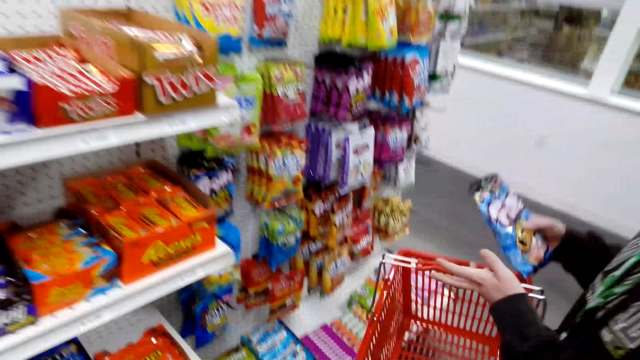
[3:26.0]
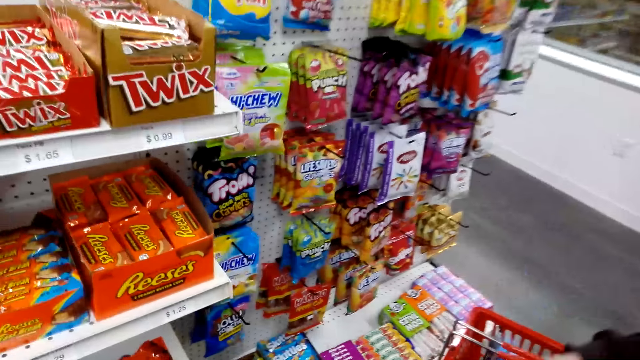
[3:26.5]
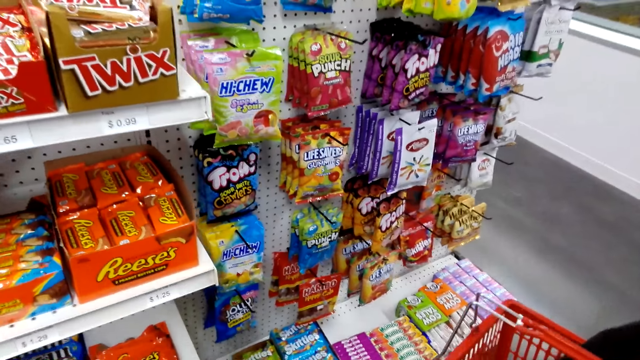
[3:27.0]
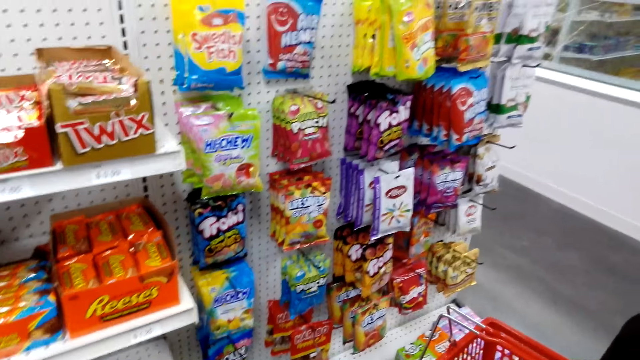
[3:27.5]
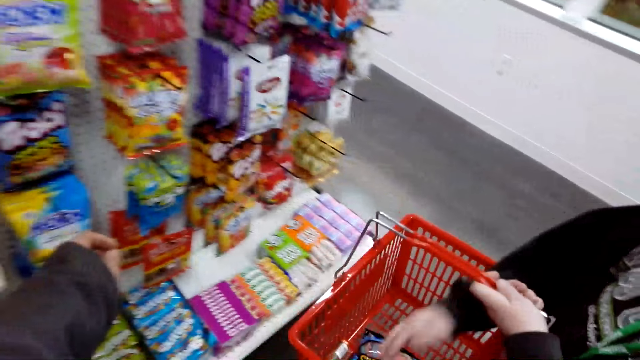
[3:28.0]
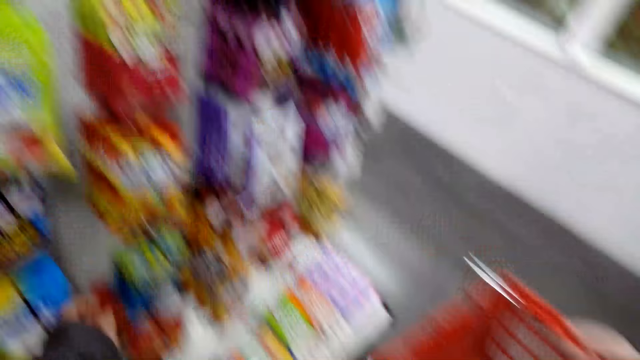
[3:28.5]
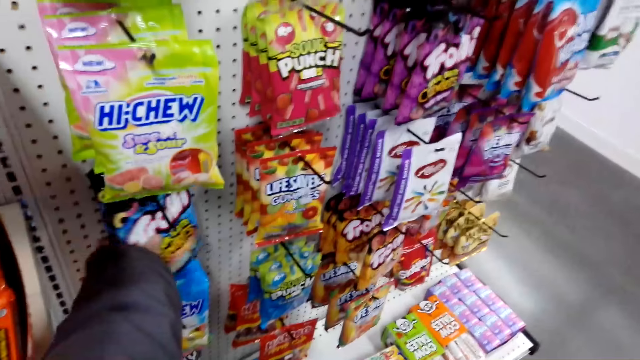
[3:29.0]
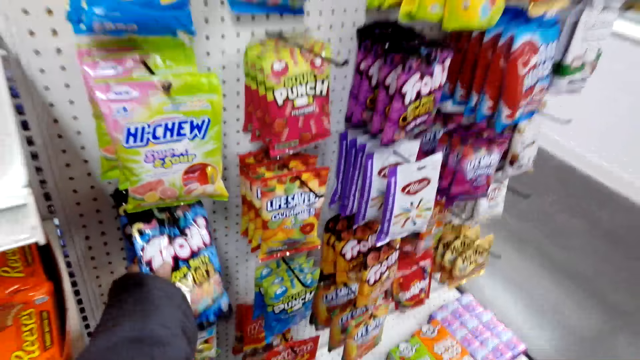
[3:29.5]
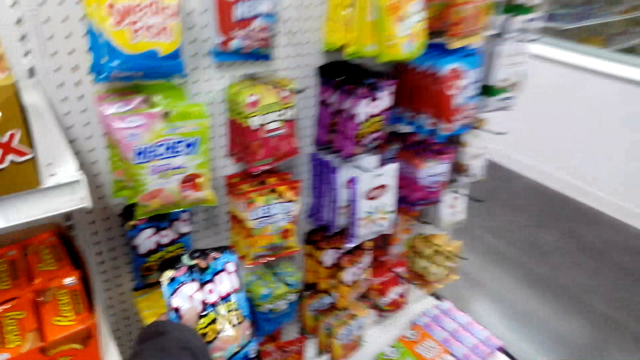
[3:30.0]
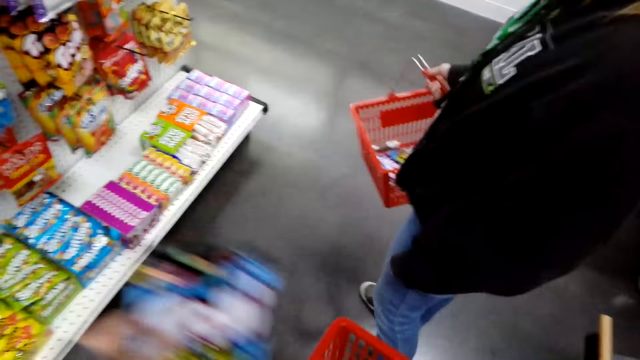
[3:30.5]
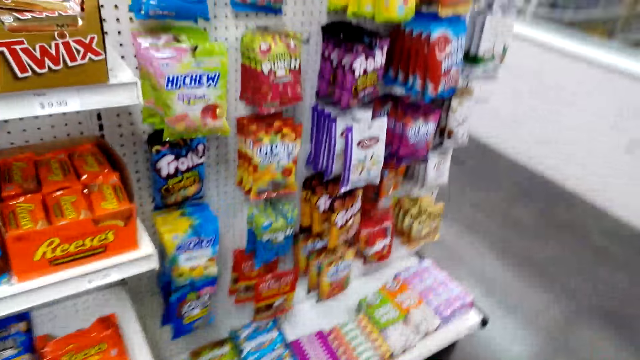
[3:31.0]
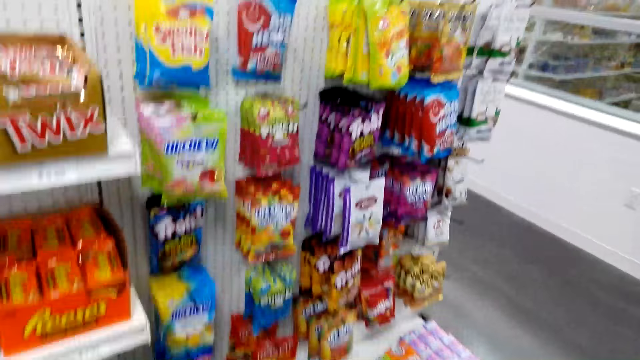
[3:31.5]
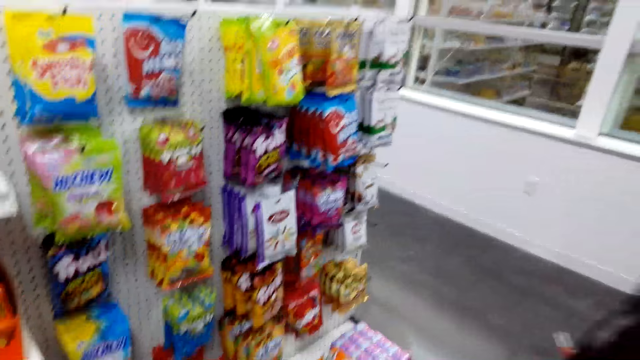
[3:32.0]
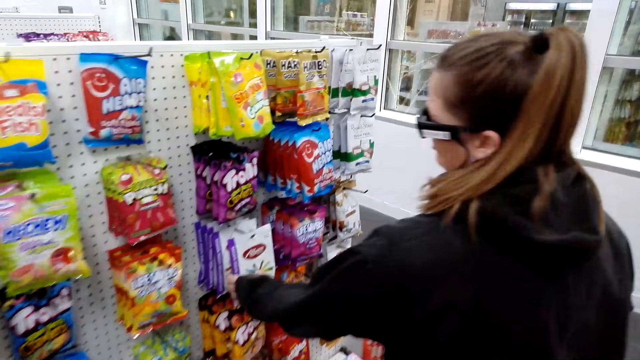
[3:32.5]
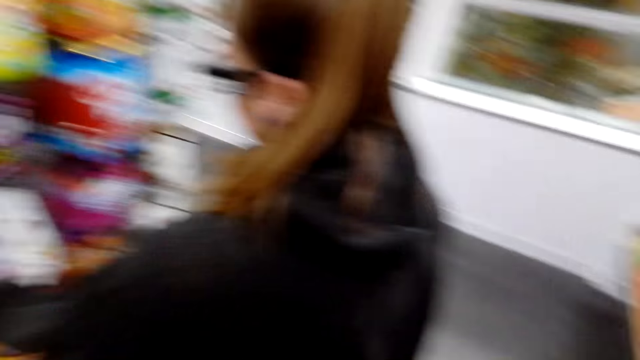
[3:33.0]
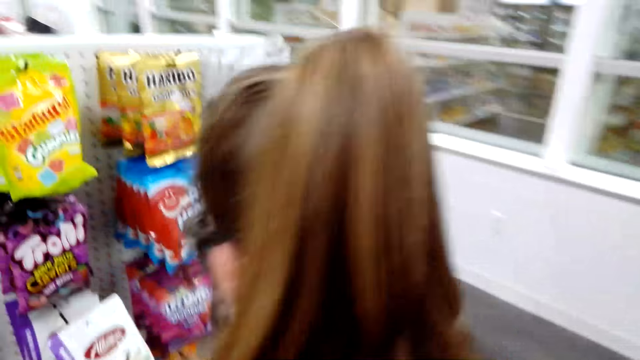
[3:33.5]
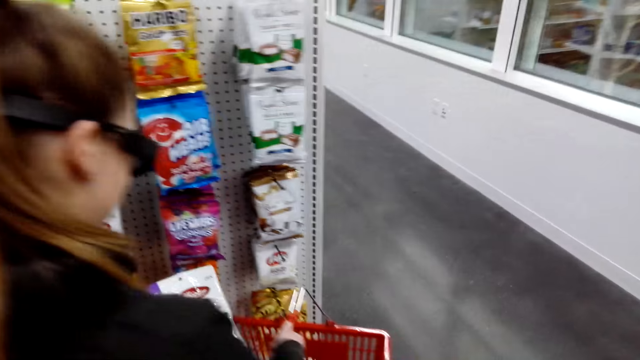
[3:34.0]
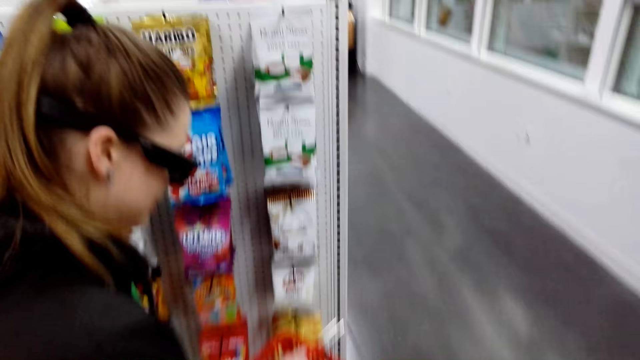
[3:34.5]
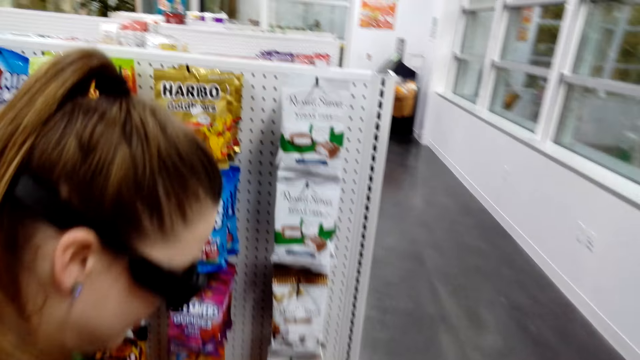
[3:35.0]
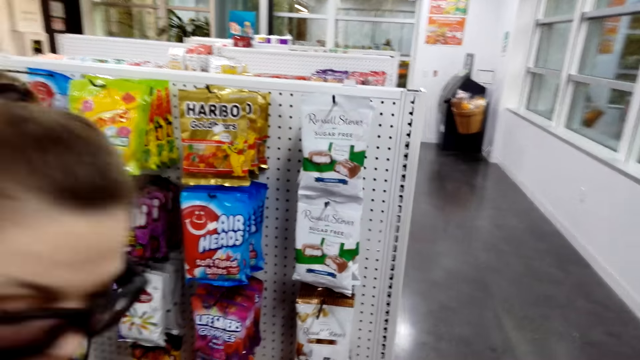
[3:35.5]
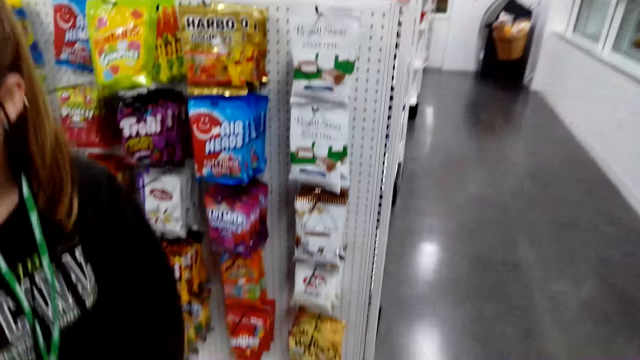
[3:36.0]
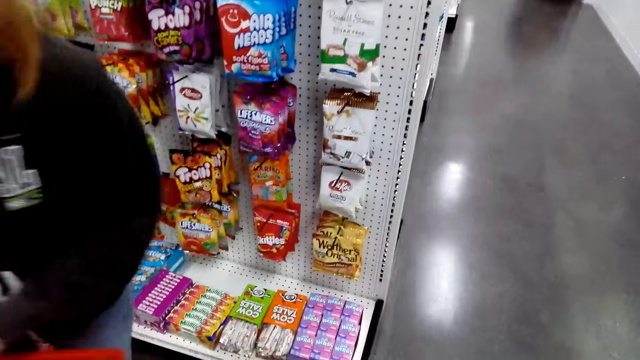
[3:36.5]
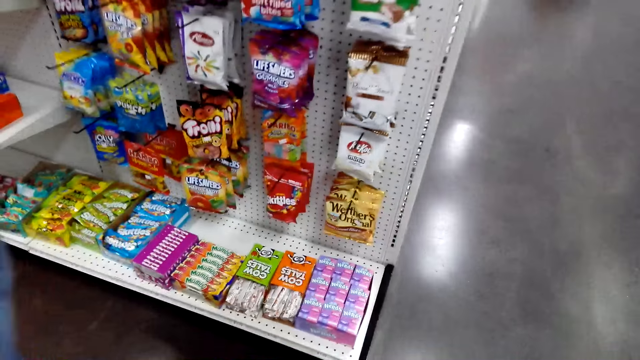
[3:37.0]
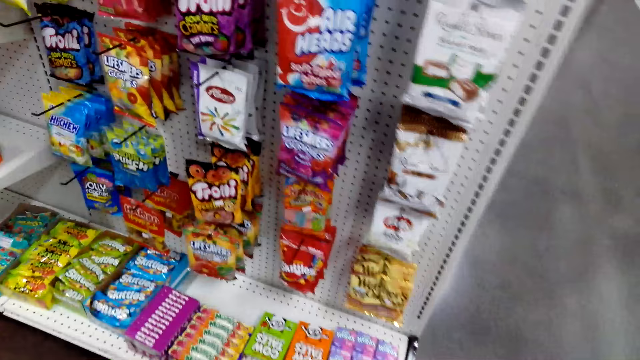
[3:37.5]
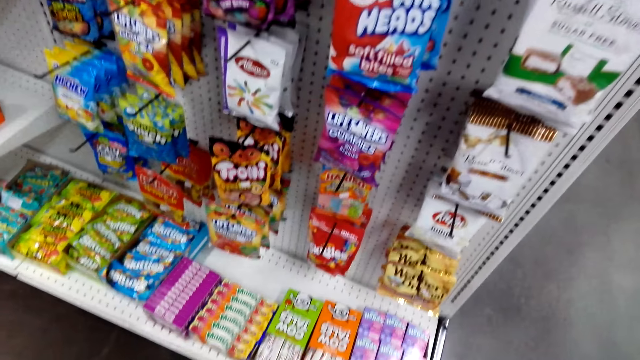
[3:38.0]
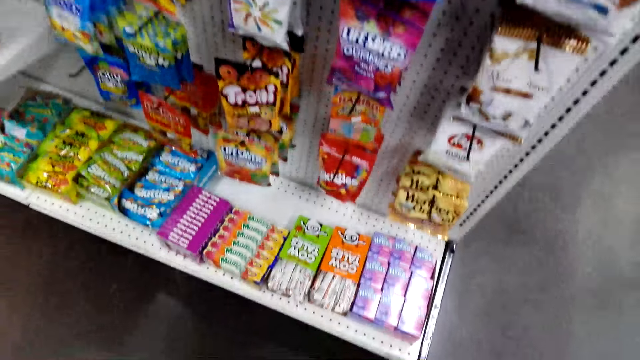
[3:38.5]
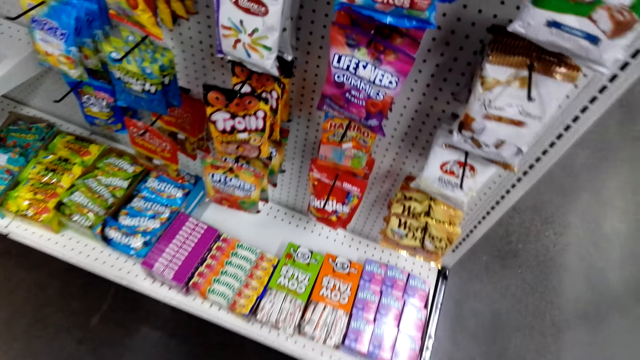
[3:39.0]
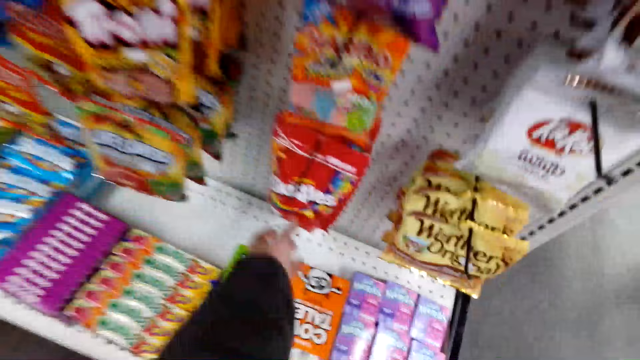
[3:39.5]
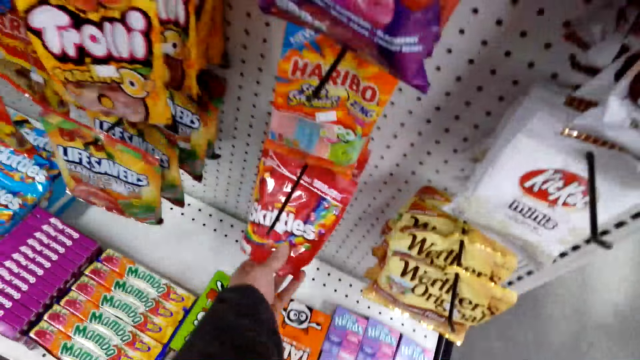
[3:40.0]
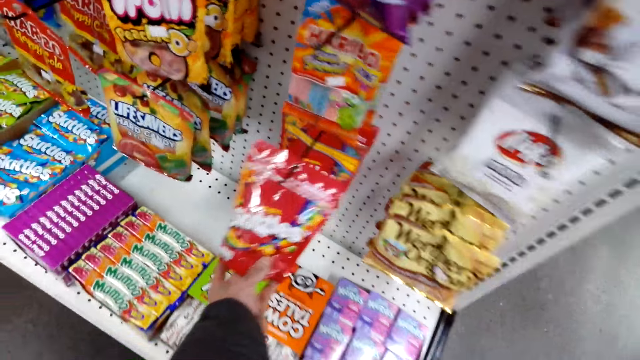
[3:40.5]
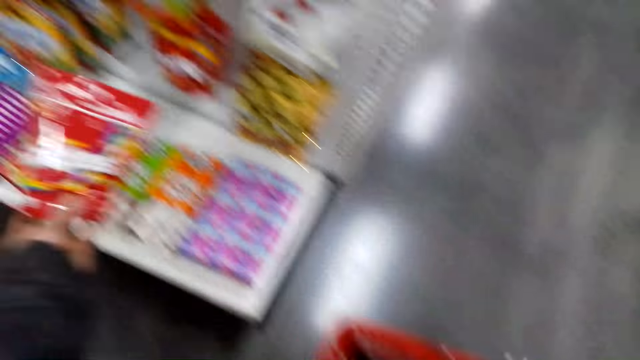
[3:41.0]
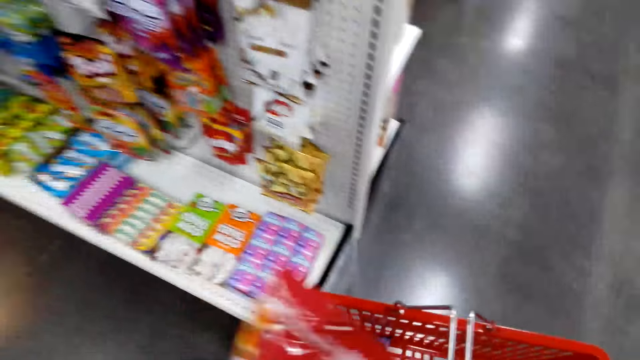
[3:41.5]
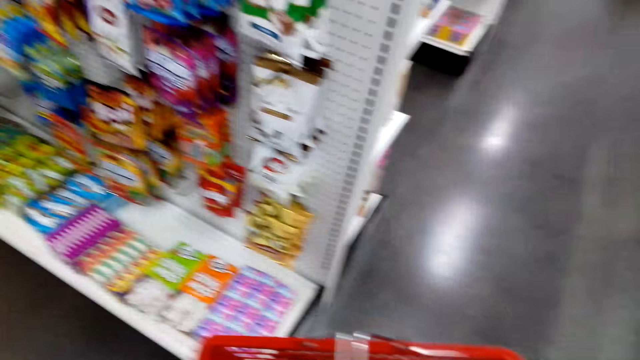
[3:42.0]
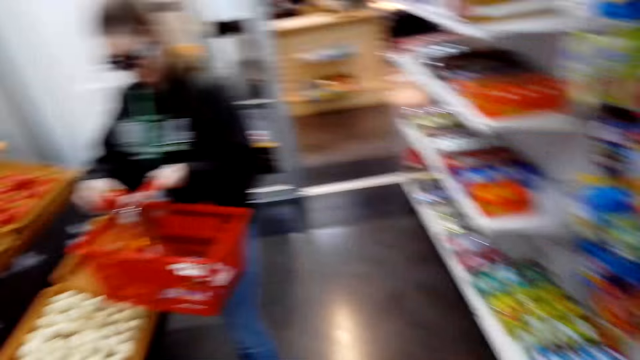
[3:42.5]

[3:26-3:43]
The camera wearer looks around a supermarket. A lady puts snacks in a basket. The camera wearer picks up a Bite snack or snacks from the shelf. They put the snacks in the basket. The lady picks up a nut on the shelf. The camera wearer walks around the supermarket and looks around the supermarket. The lady walks around the supermarket. The camera wearer picks up a pack of Skittles on the shelf. They put the pack of Skittles in the shopping basket.

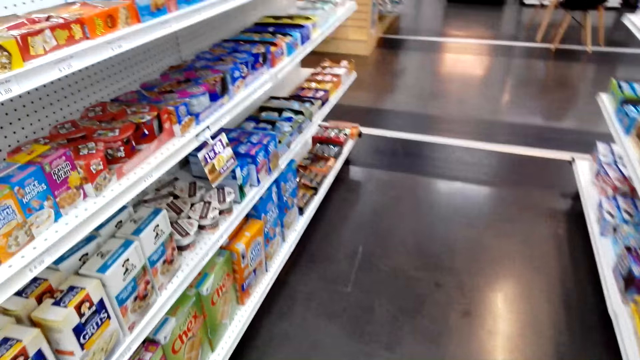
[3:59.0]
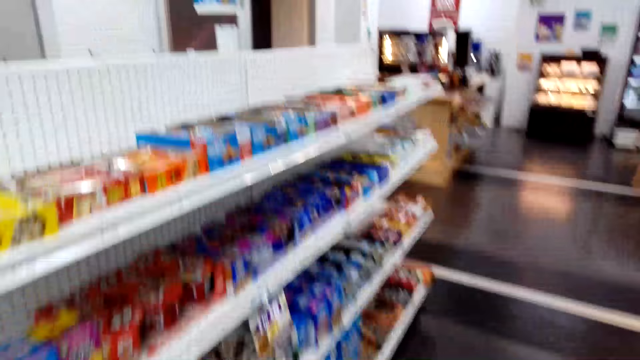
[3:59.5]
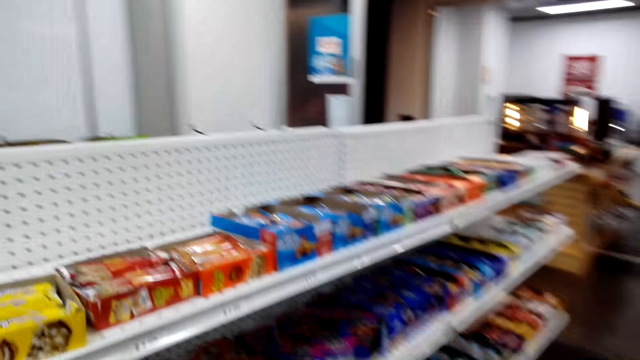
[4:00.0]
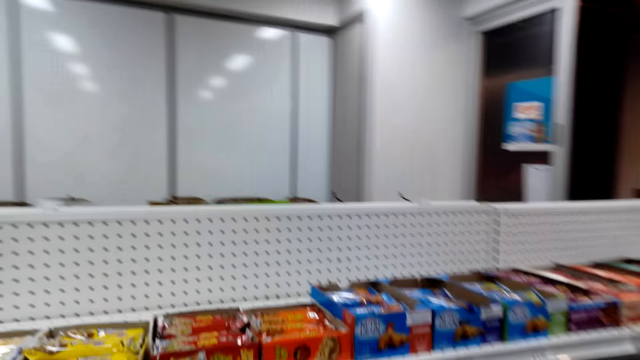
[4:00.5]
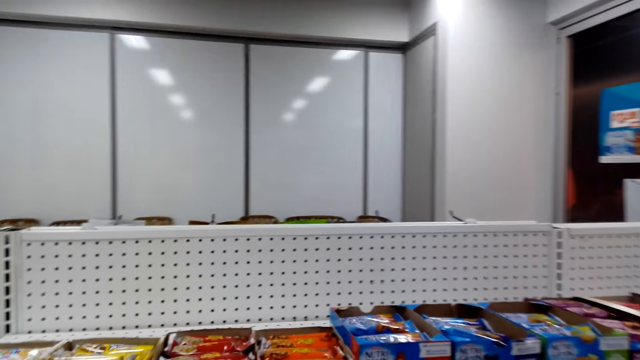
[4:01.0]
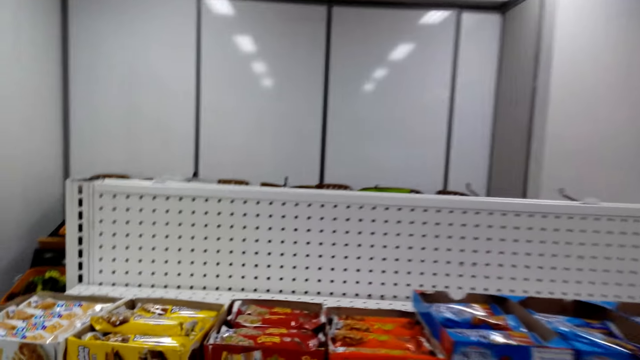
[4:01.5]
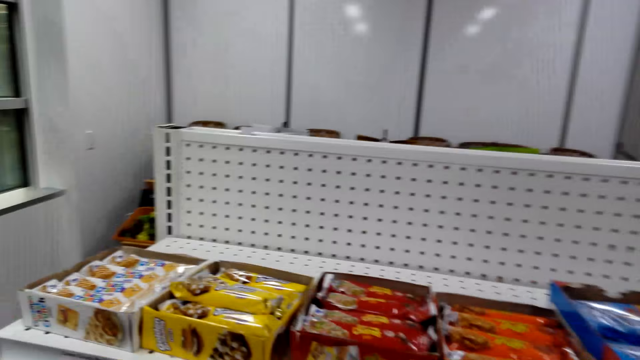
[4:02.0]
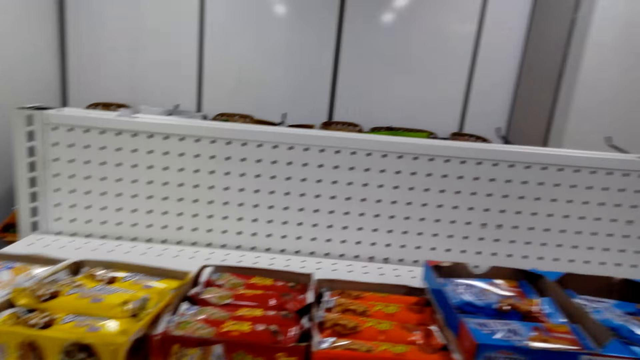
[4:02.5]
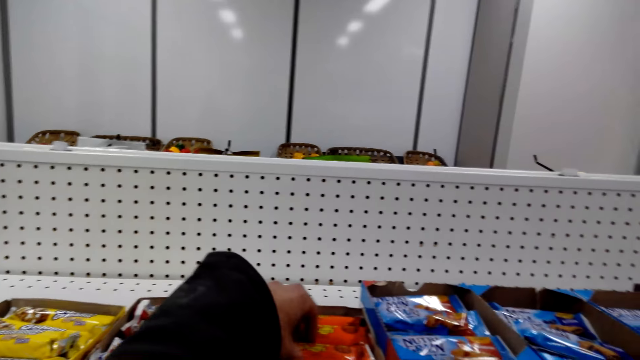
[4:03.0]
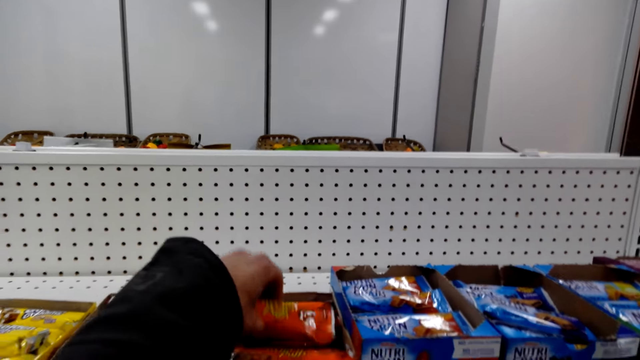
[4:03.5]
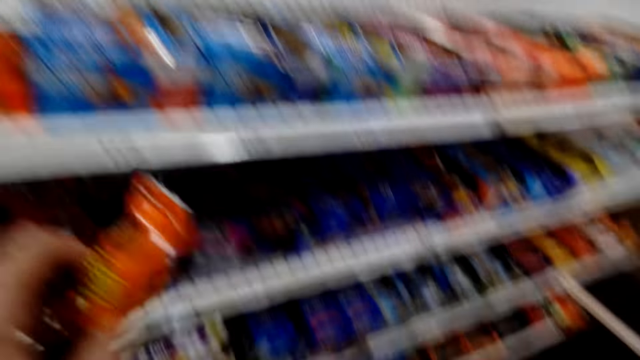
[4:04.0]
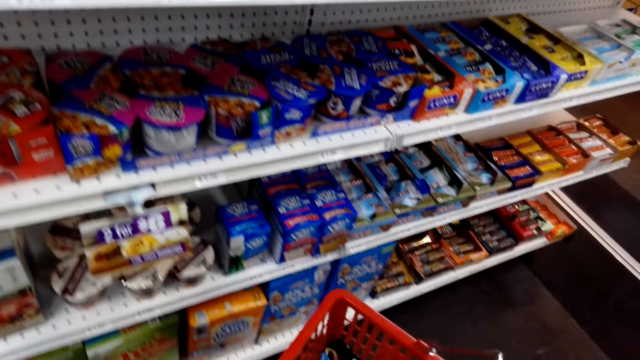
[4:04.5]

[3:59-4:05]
The camera wearer looks around a supermarket. They pick up a pack of biscuits on the shelf.
